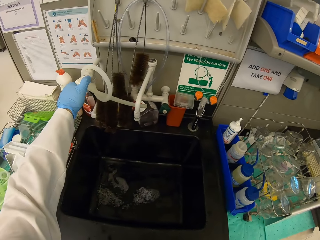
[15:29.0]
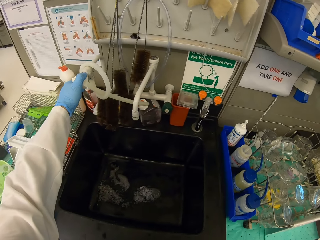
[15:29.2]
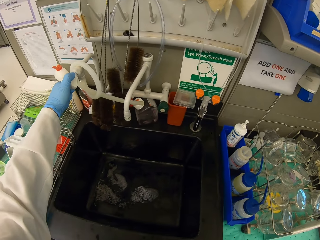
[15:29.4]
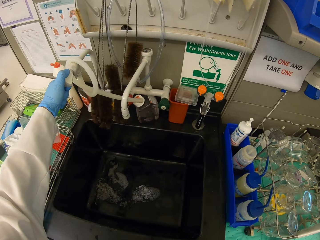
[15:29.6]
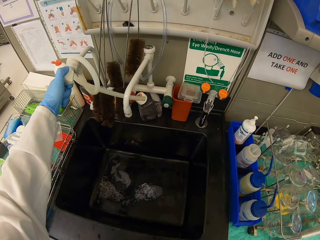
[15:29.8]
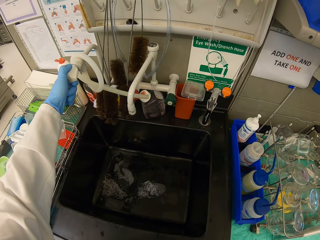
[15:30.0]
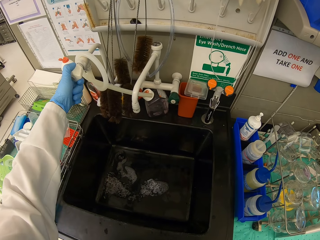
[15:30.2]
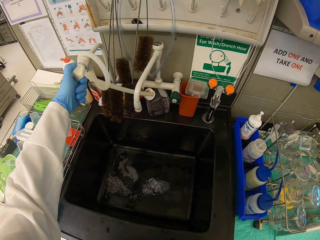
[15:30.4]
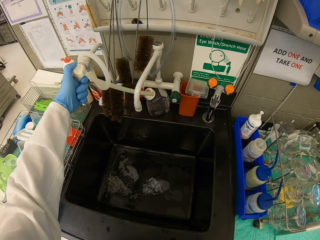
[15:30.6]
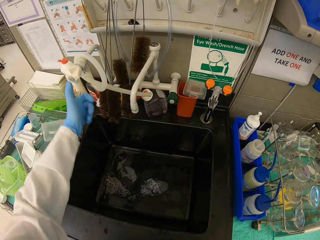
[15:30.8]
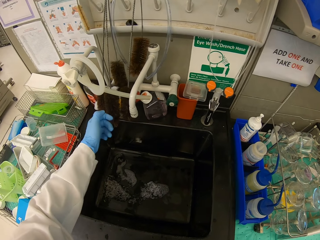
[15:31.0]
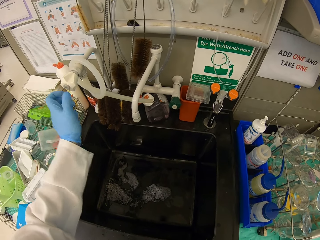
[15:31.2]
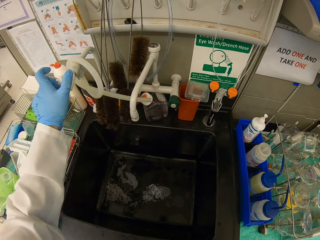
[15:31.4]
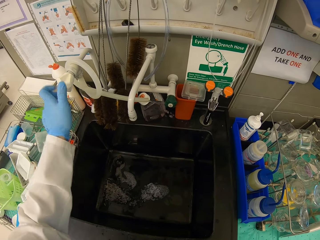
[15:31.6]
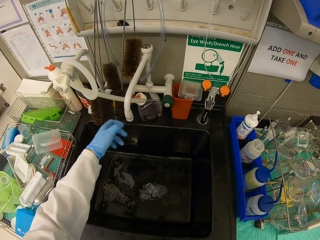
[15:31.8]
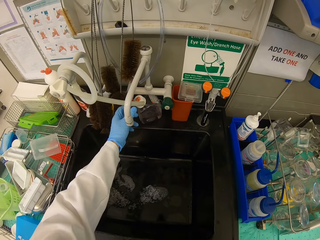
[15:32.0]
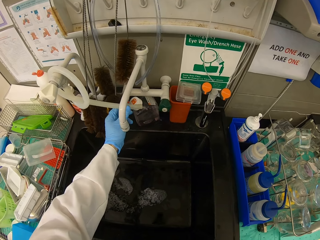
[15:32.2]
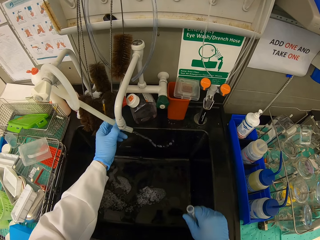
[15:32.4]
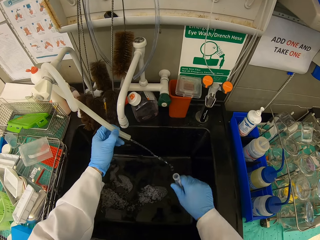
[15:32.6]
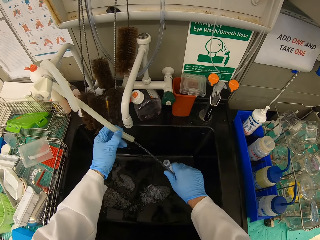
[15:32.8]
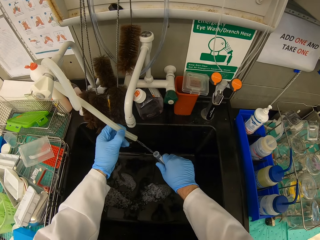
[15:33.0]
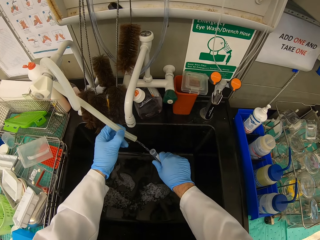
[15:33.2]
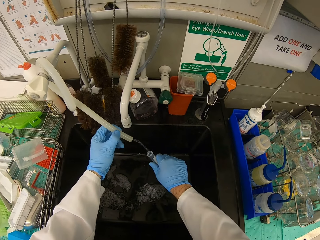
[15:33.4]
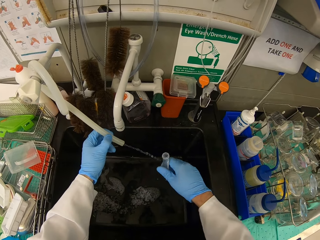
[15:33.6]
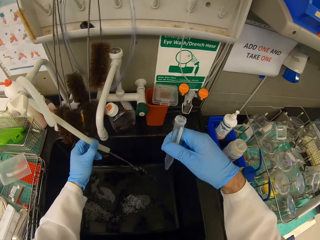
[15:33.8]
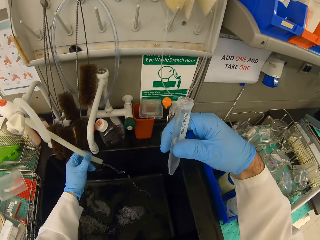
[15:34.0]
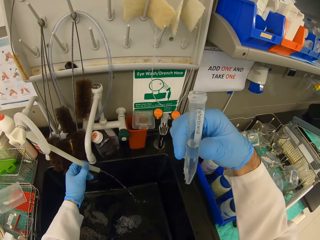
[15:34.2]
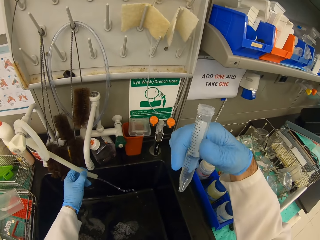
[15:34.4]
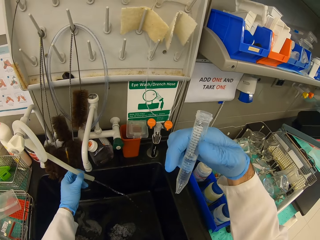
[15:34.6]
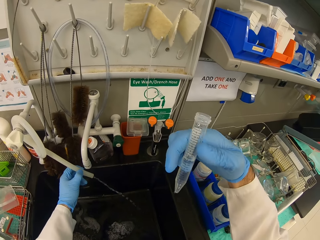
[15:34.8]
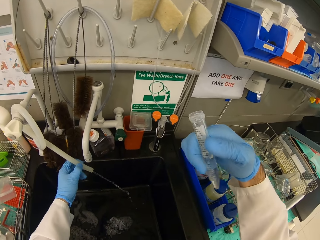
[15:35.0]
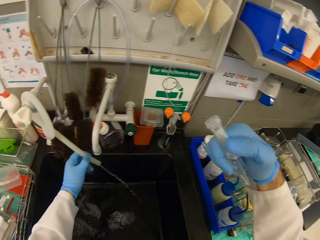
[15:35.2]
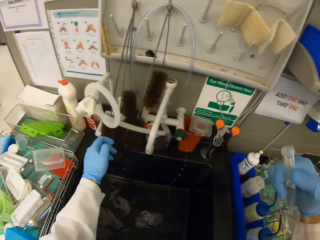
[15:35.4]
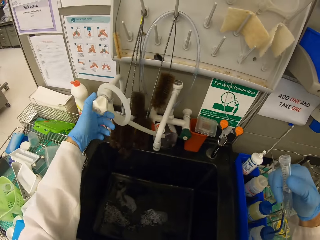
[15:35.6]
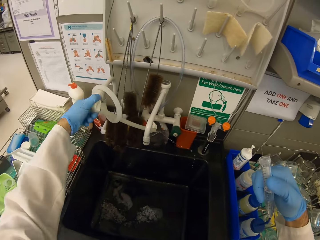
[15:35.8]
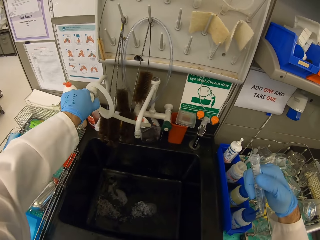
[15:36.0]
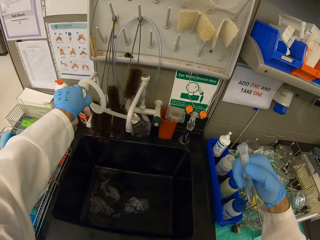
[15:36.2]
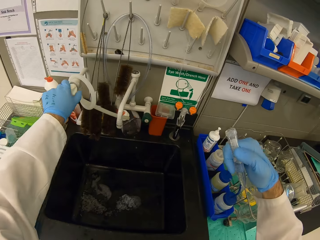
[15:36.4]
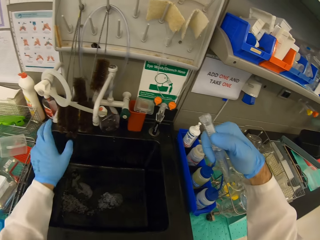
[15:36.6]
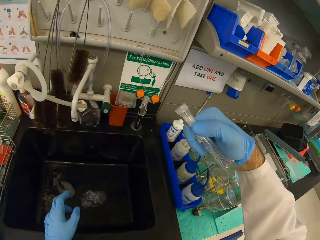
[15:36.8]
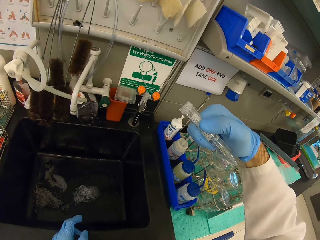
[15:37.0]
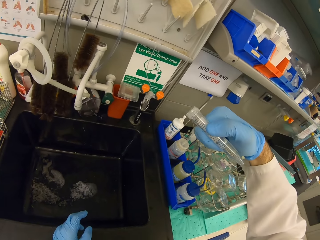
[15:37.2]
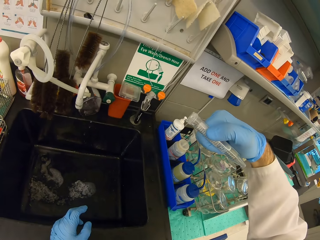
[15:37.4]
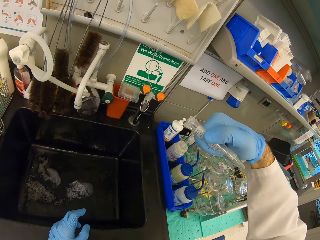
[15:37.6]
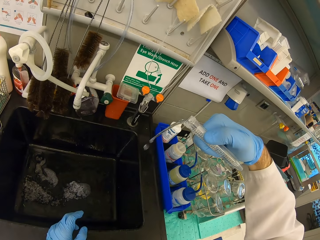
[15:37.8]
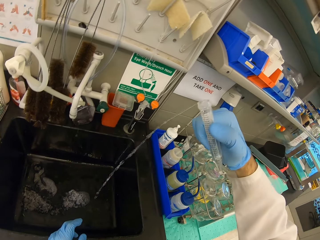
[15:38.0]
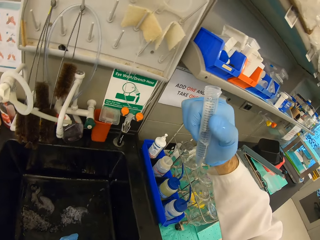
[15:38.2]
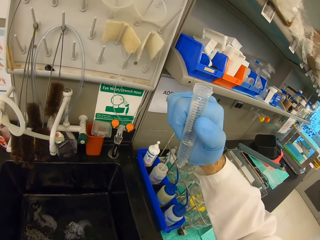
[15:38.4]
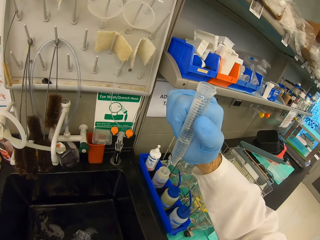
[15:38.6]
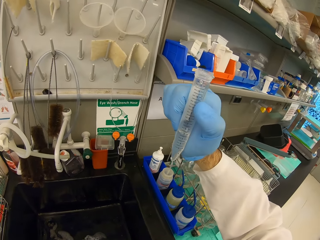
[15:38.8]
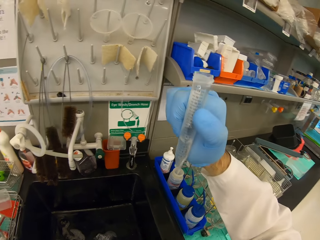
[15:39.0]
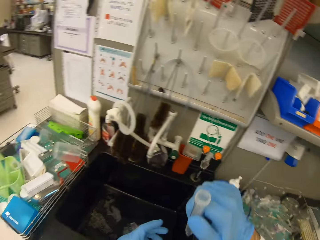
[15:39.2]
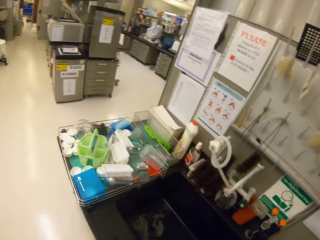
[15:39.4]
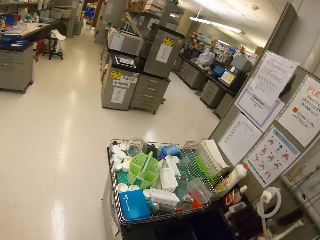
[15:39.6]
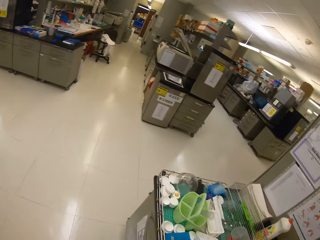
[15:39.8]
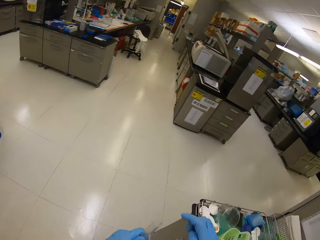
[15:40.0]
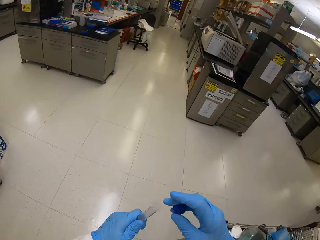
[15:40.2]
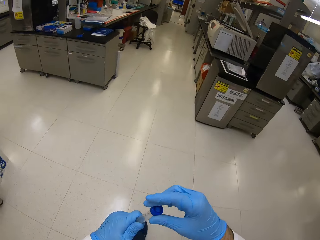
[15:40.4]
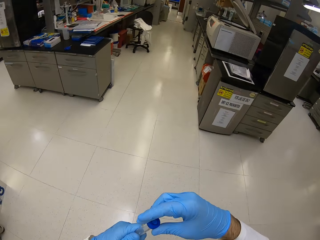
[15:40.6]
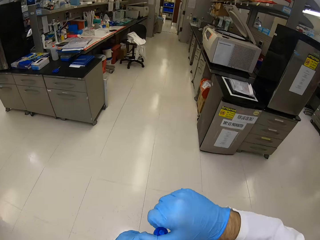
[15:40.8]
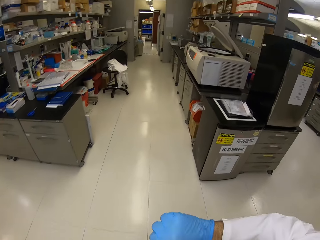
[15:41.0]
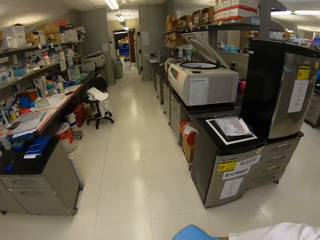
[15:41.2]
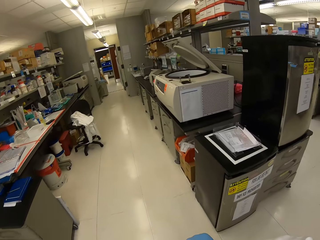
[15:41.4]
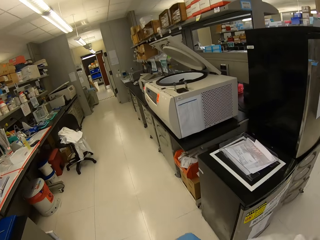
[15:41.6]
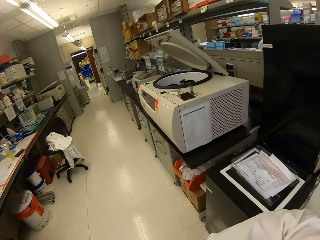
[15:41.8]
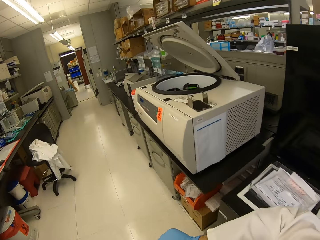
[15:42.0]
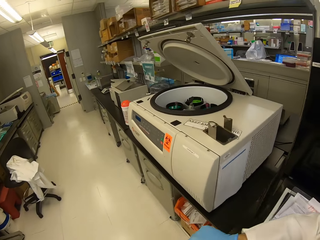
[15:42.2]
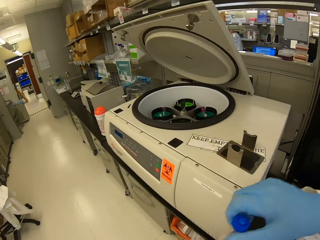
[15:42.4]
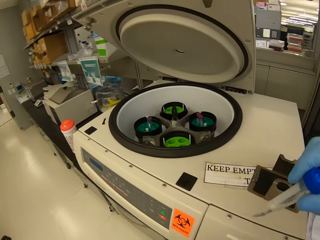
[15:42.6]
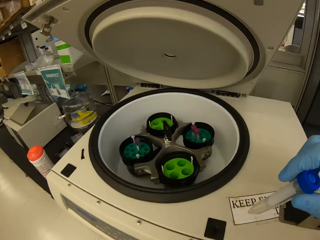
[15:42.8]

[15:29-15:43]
The camera wearer opens a tap. They fill the tube with water. They close the tube. They pour water in the sink. They look at the tube. They reduce the amount of water. They walk around. They close the water in the tube.

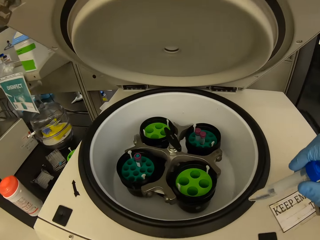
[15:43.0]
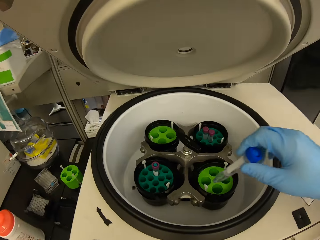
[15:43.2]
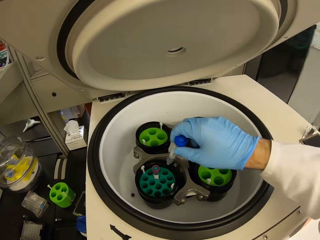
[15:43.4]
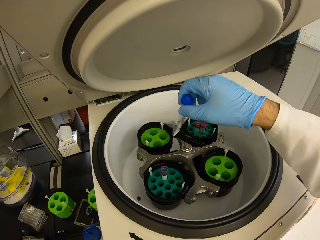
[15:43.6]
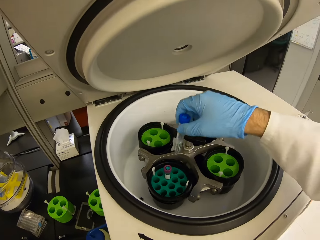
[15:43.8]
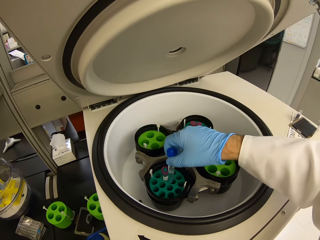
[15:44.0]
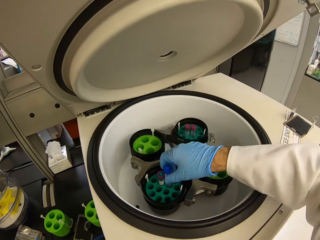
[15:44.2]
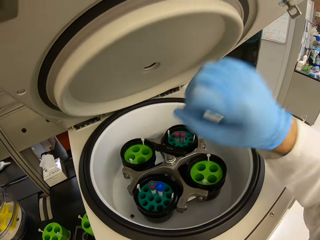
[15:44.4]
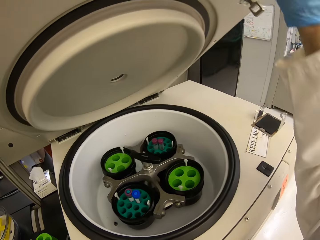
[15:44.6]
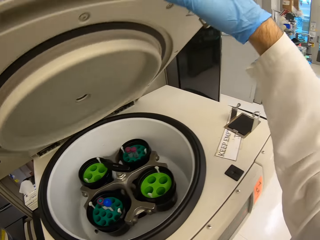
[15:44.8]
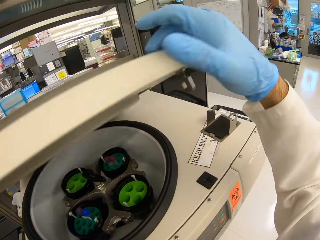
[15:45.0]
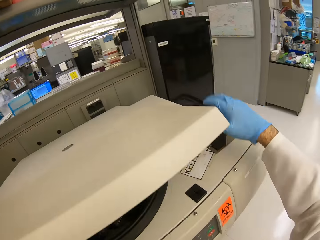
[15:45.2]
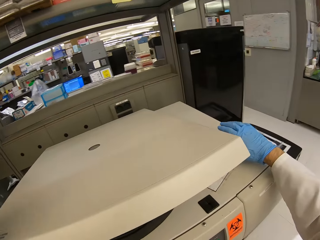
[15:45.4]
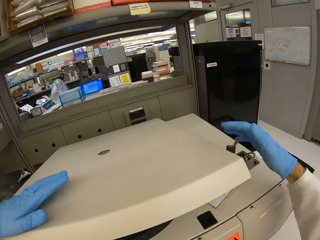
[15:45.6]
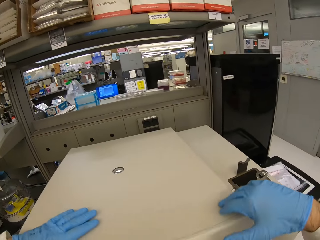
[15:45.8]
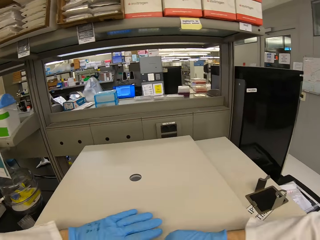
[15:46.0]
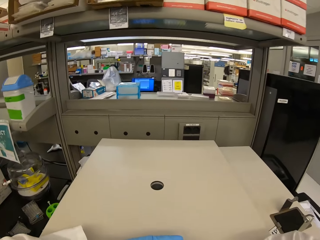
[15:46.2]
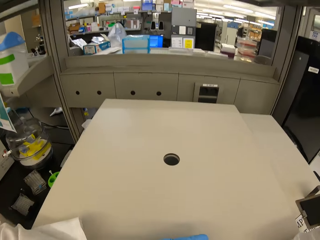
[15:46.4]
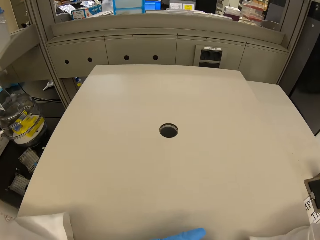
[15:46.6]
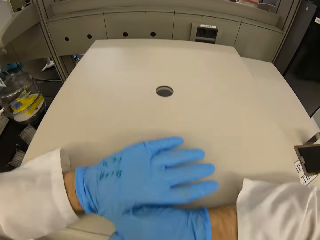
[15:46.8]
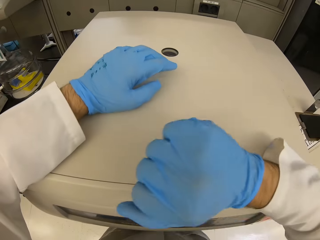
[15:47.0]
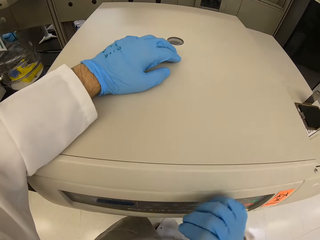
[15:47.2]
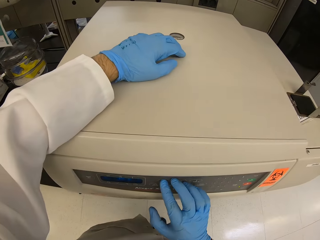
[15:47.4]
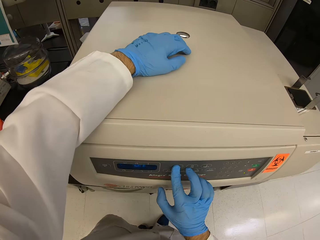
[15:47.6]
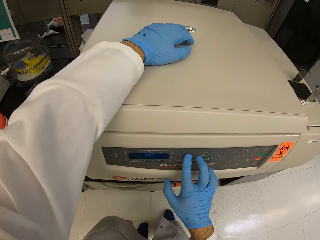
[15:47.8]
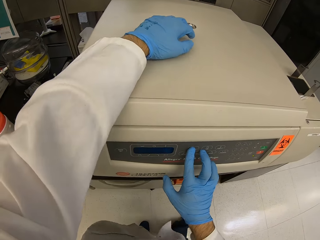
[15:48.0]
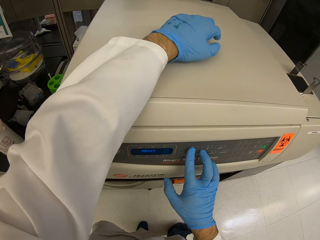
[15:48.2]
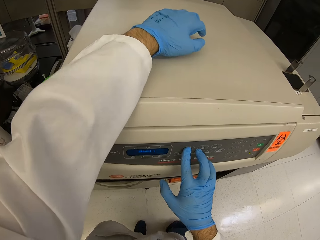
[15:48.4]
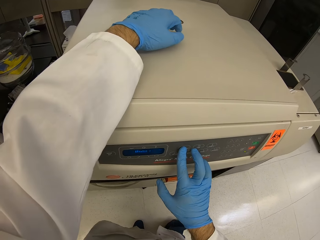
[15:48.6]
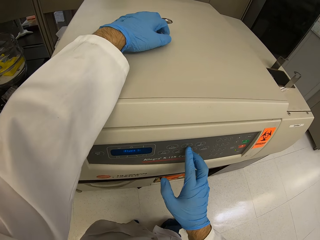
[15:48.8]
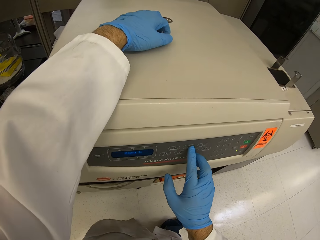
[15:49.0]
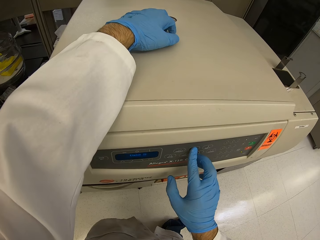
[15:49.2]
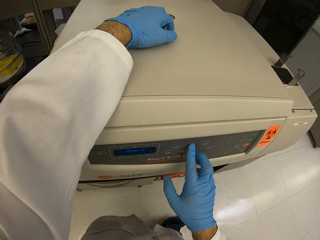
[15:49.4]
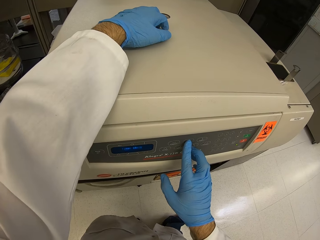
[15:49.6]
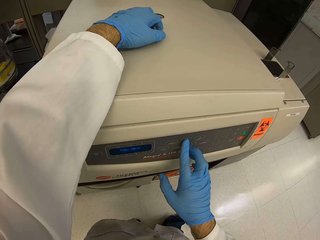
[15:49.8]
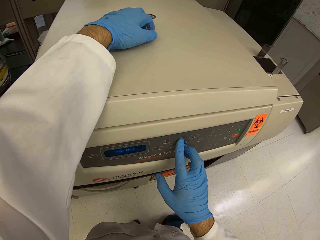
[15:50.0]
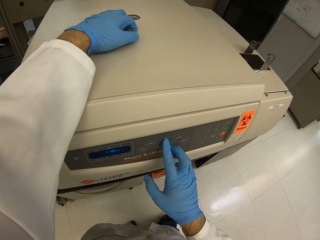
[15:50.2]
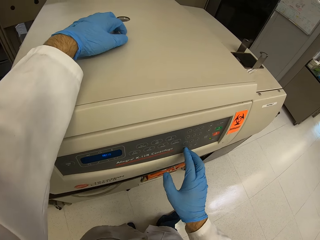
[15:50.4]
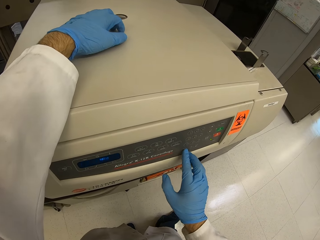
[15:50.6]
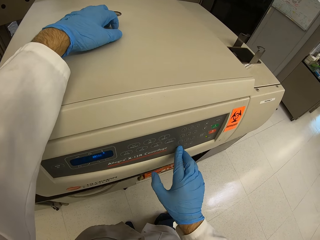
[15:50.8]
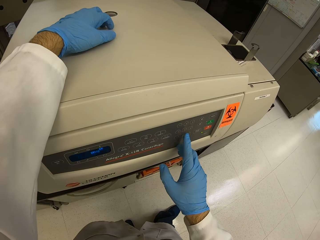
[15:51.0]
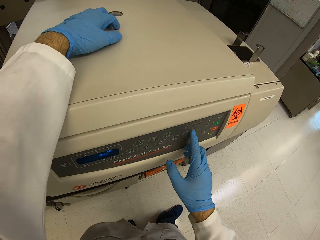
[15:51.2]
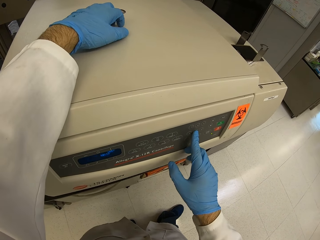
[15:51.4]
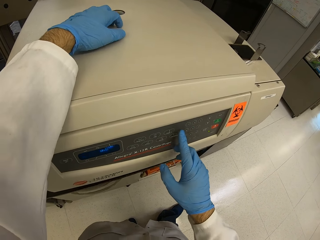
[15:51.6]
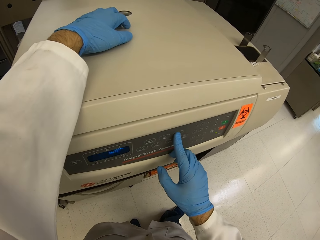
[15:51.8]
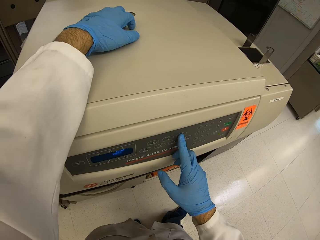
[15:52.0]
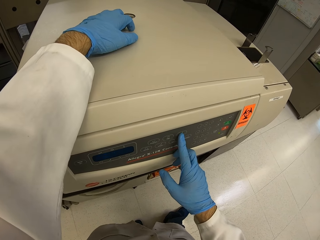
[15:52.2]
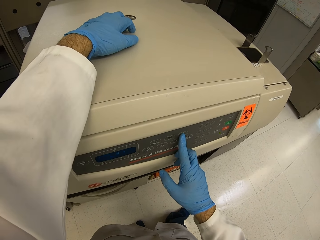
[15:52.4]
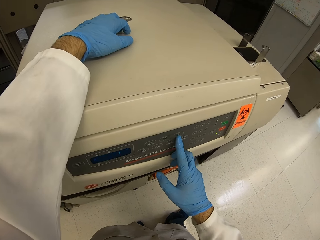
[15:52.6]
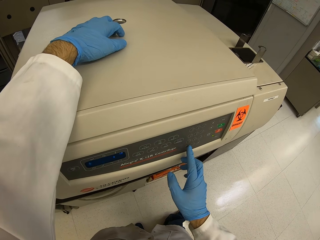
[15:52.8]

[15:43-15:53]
The camera wearer puts the tube in the testing machine. They close the testing machine. They turn on the testing machine.
